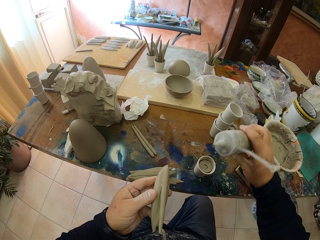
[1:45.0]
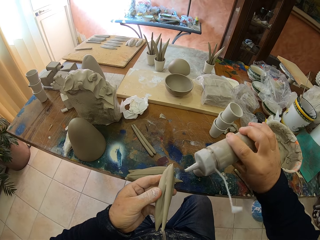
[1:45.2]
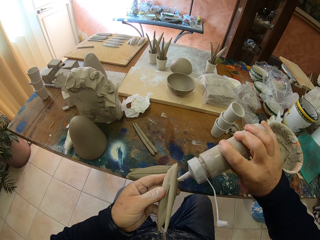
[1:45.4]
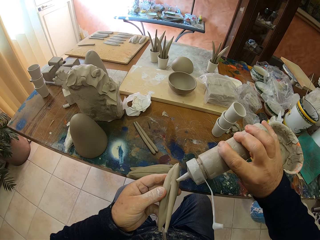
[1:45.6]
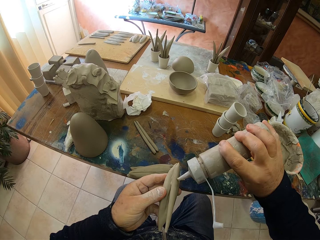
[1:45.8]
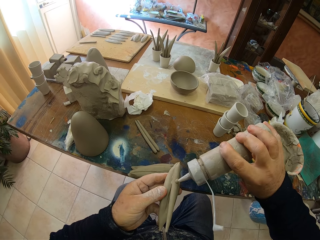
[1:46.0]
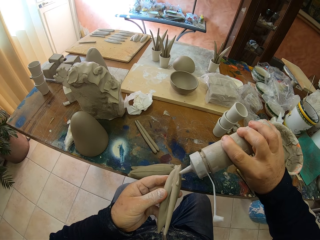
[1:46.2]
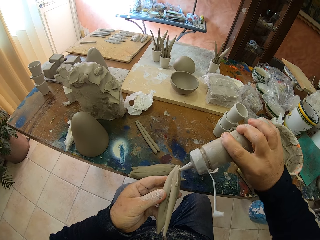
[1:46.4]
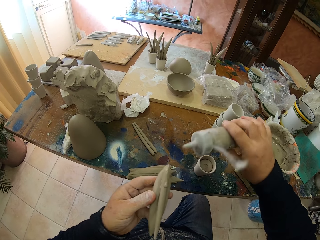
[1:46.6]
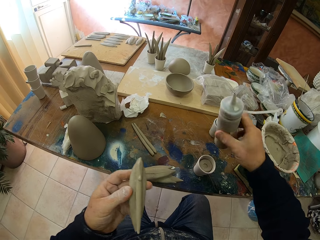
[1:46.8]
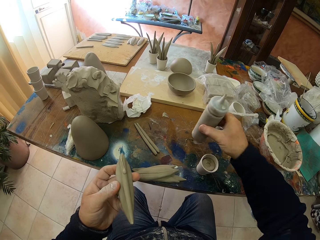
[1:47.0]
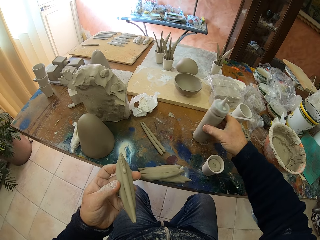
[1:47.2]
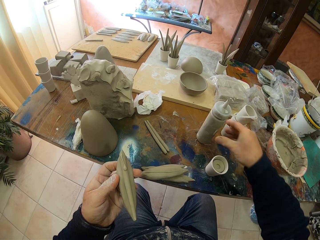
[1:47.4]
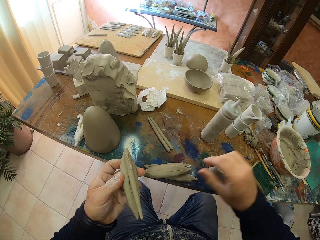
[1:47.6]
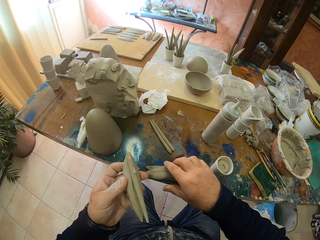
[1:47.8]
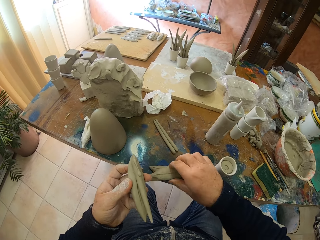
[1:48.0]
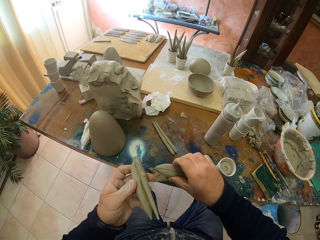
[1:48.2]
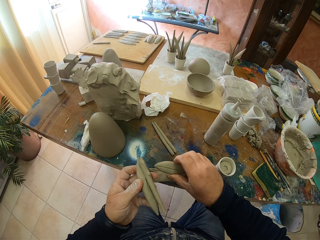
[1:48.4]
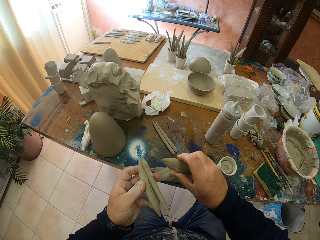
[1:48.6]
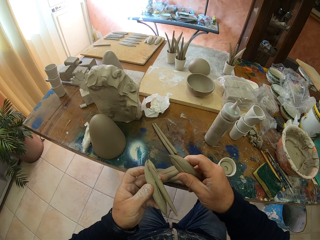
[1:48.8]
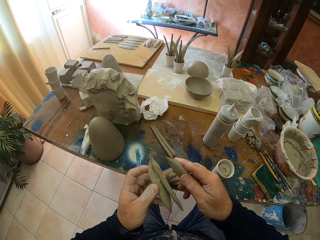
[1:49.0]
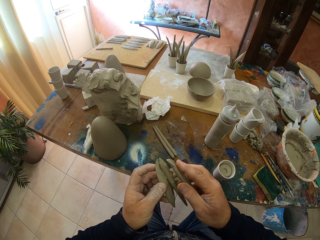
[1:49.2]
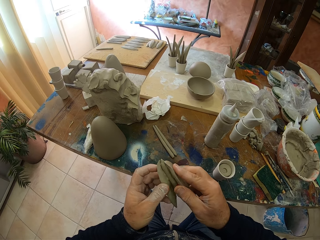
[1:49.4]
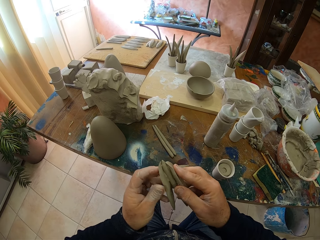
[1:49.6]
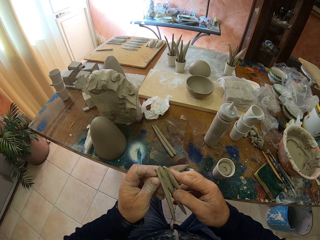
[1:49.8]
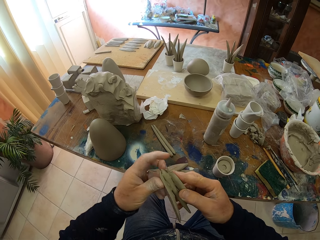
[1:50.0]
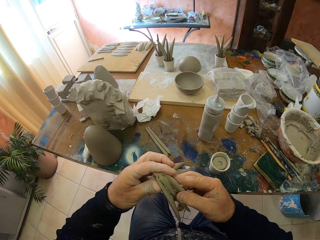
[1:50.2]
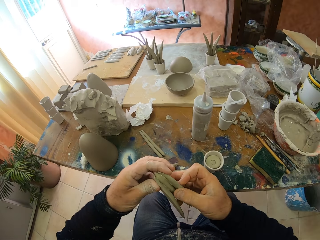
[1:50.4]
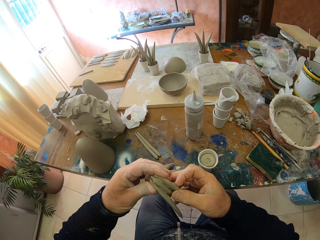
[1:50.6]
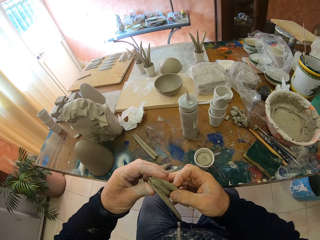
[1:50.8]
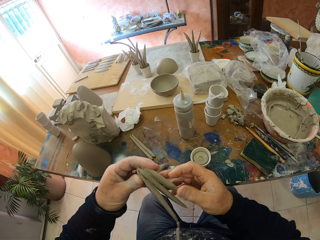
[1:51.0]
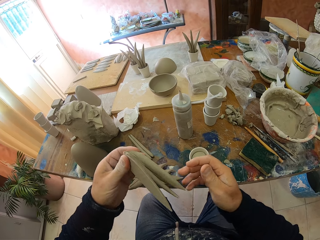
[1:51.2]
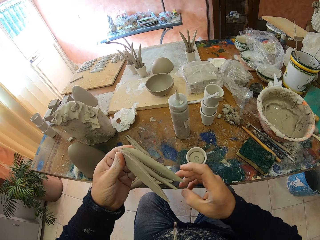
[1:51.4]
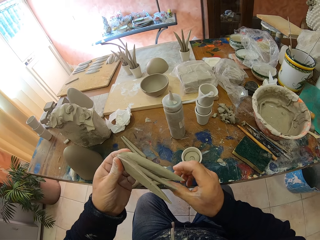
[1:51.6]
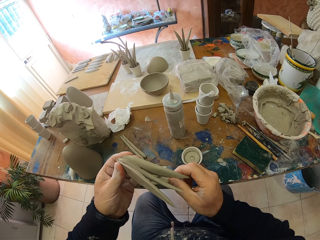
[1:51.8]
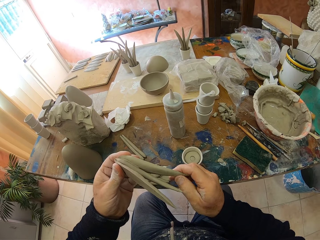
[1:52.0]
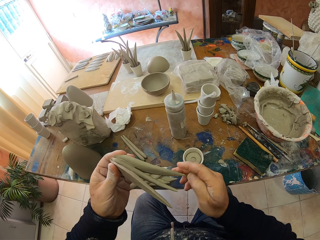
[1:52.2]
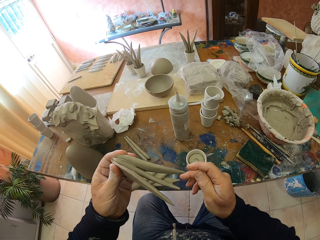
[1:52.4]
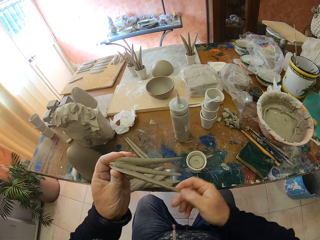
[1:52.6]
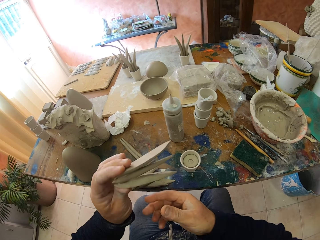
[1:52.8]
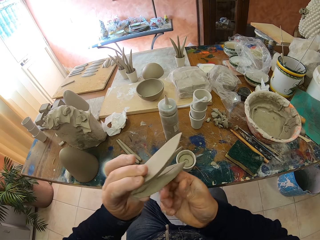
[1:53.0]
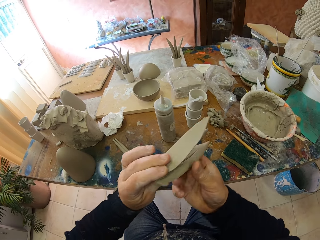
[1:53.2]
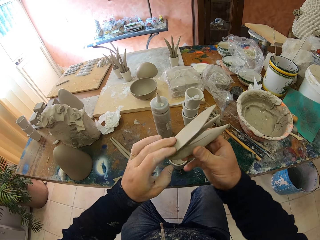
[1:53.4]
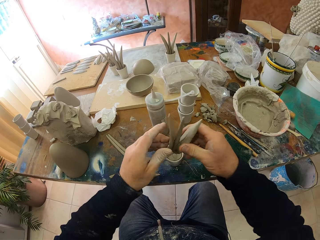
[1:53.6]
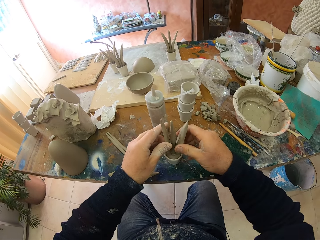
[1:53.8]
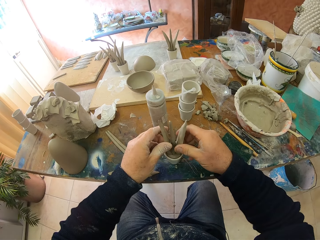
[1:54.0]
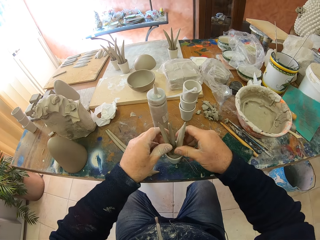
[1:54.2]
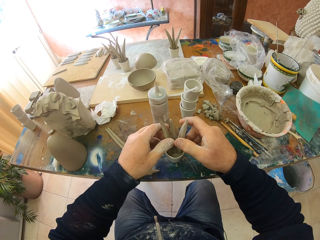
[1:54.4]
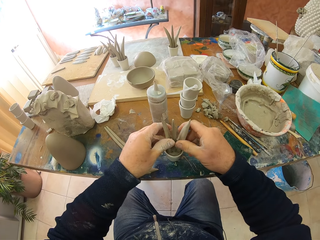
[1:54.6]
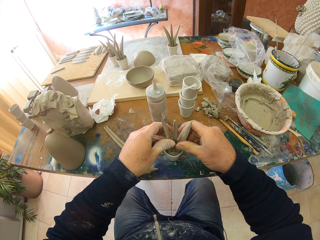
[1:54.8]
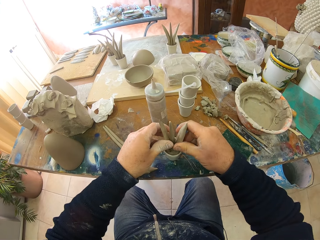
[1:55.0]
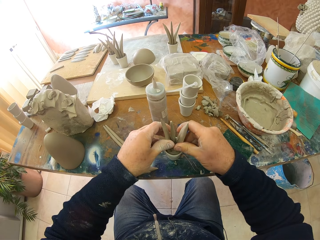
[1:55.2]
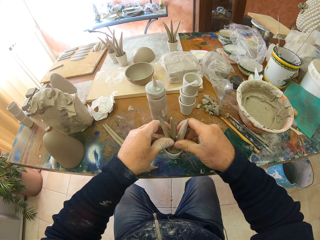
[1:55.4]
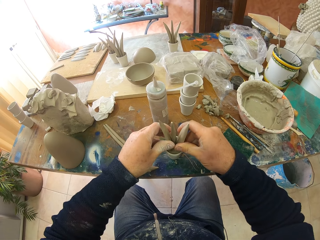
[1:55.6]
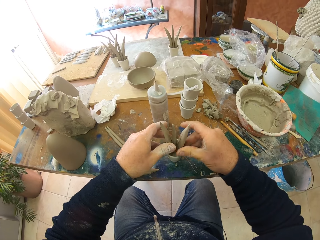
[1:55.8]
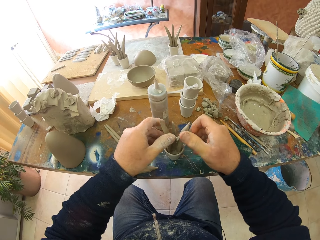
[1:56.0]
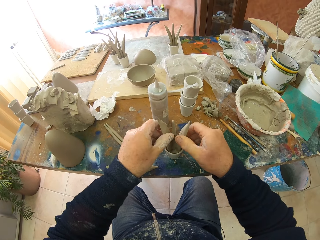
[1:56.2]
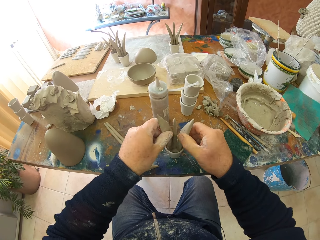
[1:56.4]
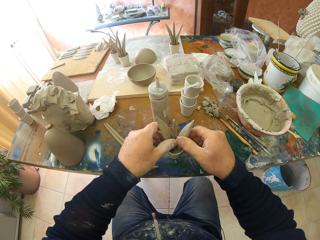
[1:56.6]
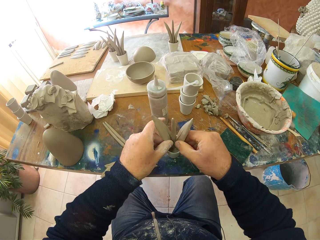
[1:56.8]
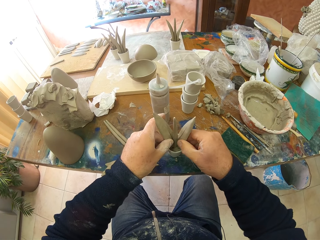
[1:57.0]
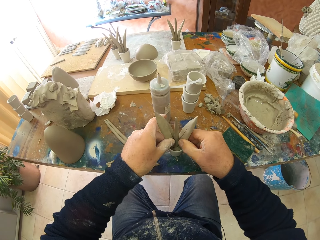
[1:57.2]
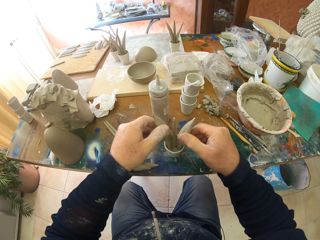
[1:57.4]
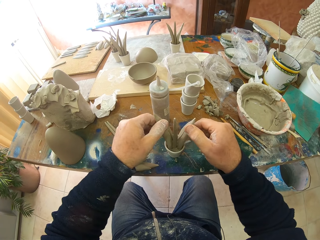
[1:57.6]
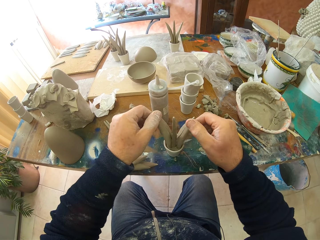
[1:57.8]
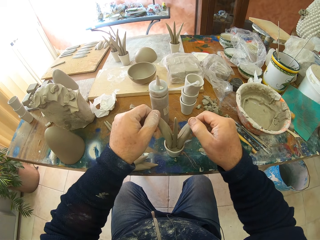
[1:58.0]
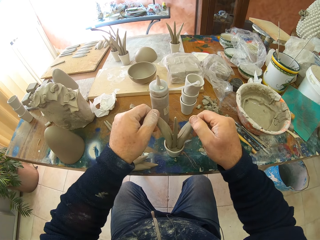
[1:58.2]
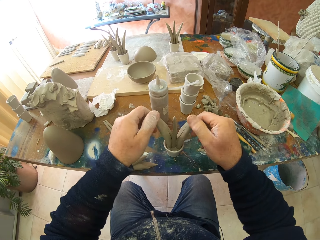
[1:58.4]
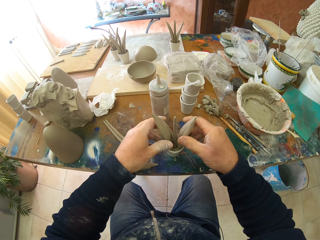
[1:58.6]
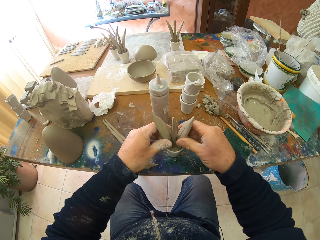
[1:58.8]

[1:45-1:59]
The camera wearer picks the bottle on the table. They pour the clay solution on the pottery, place the bottle on the table, pick the pottery on the table, attach the pottery together and put the pottery in the pottery on the table.

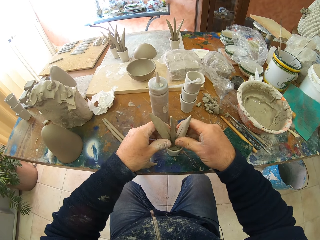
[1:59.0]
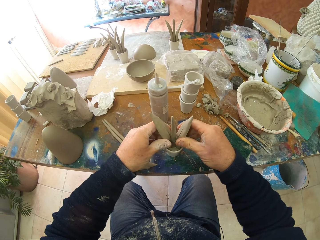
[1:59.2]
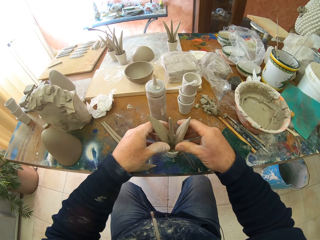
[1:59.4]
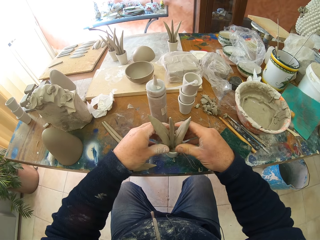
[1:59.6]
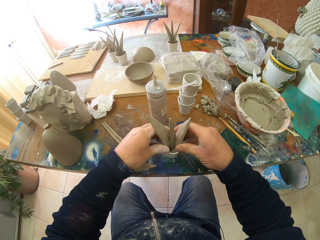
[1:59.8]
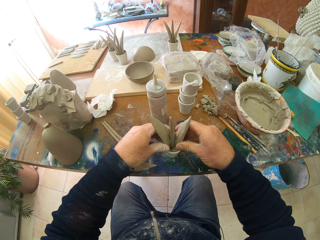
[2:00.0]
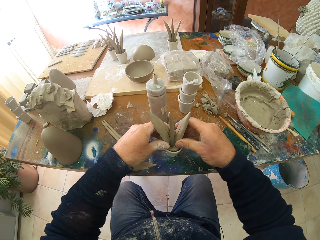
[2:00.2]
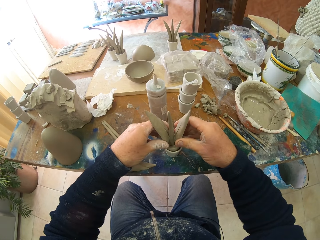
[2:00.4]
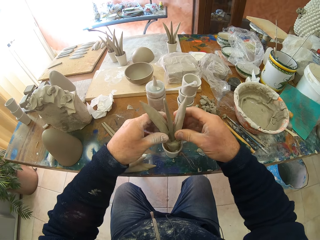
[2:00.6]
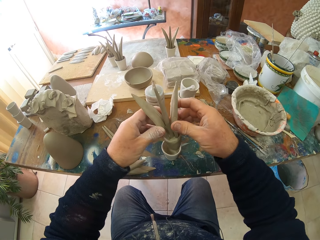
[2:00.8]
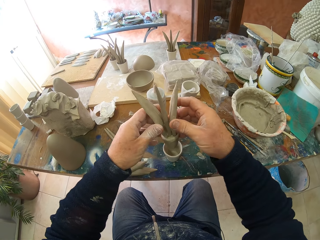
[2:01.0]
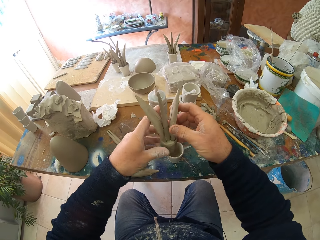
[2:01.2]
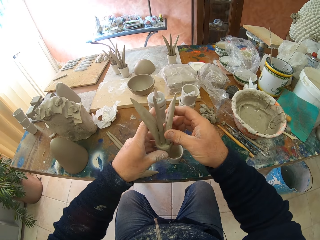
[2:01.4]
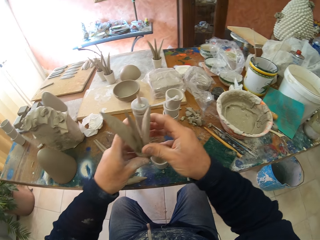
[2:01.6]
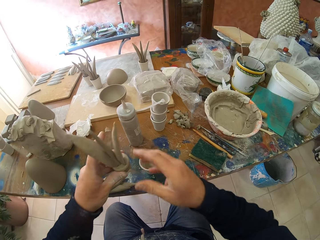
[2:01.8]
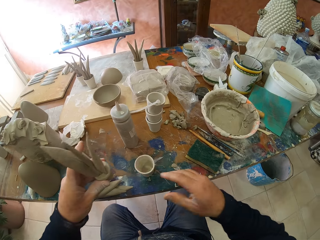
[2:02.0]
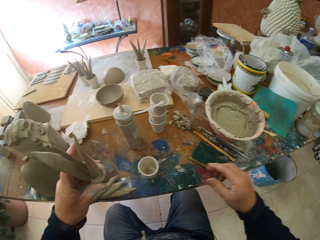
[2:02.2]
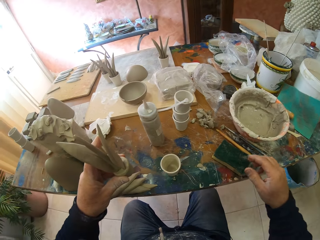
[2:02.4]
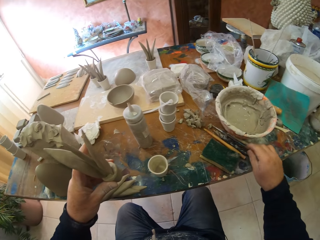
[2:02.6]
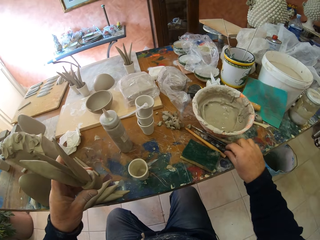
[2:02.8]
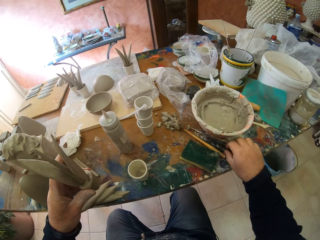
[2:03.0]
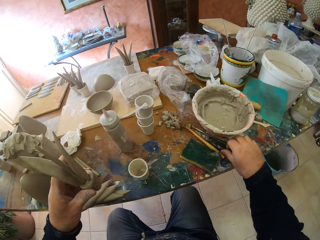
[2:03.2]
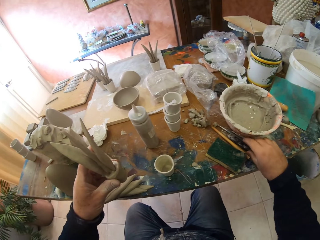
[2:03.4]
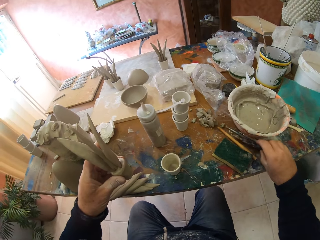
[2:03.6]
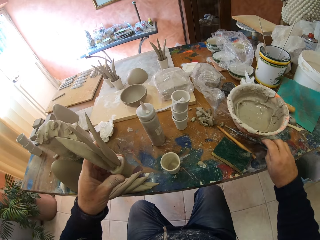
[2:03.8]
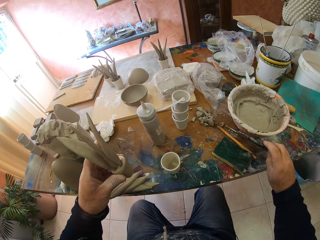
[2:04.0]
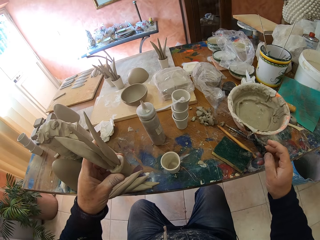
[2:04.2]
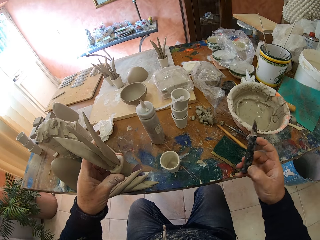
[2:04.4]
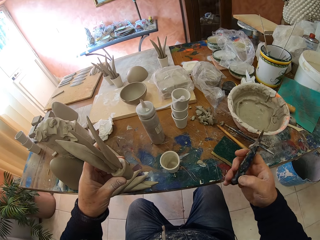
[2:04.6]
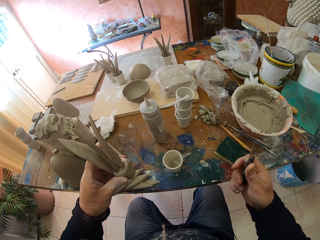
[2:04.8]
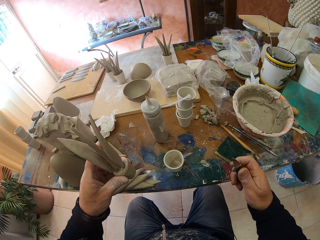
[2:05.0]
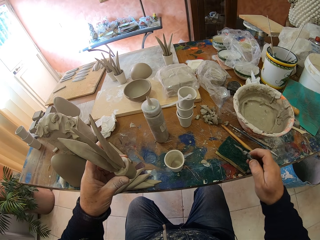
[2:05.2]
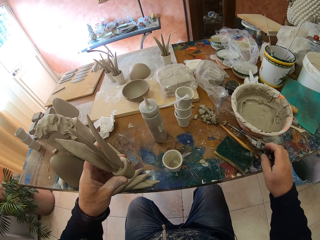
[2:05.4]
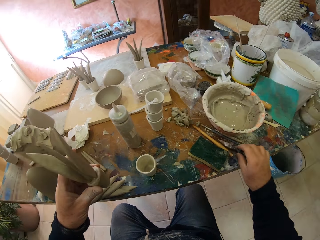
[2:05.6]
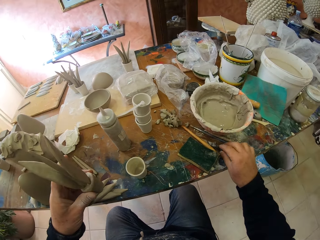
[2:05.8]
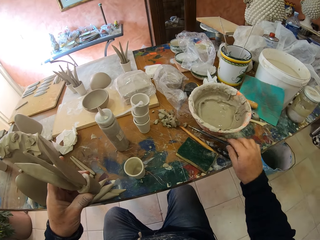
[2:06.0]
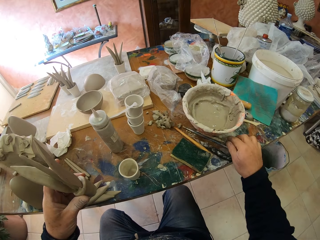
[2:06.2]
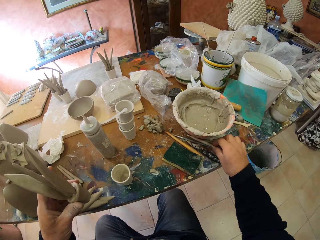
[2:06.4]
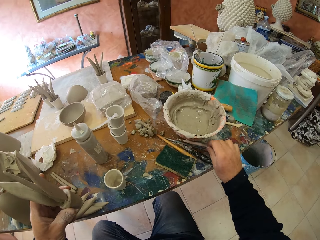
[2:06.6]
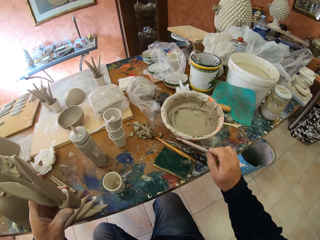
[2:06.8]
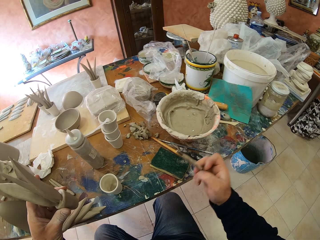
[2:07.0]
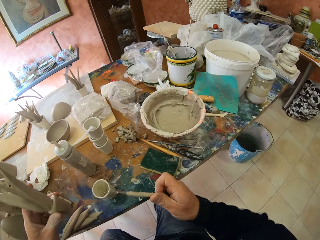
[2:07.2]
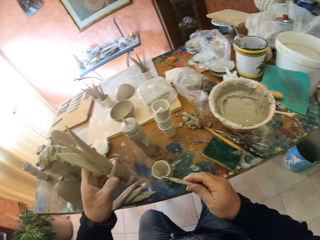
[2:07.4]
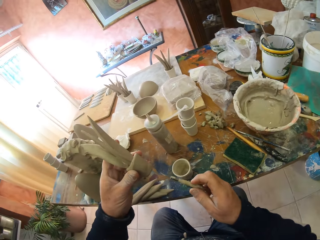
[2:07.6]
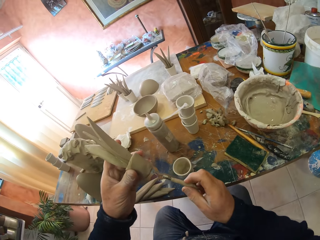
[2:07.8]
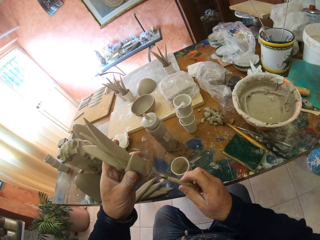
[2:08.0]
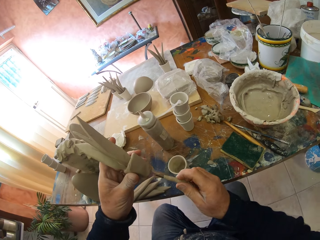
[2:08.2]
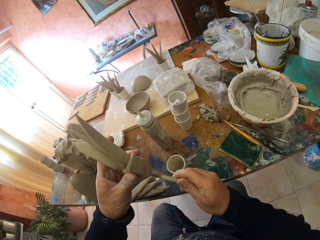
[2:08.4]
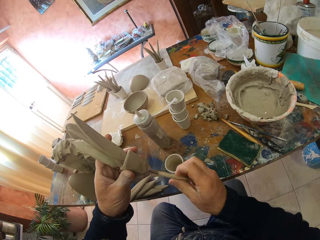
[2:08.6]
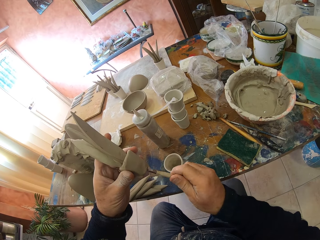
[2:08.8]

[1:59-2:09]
The camera wearer removes the pottery in the pottery. They pick the stick on the table.
